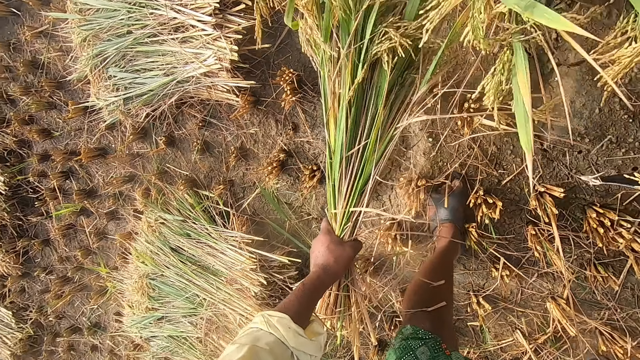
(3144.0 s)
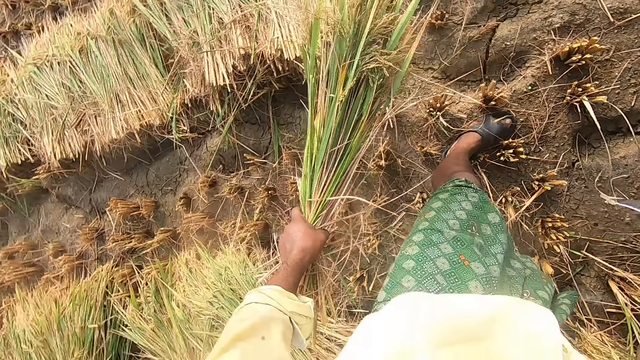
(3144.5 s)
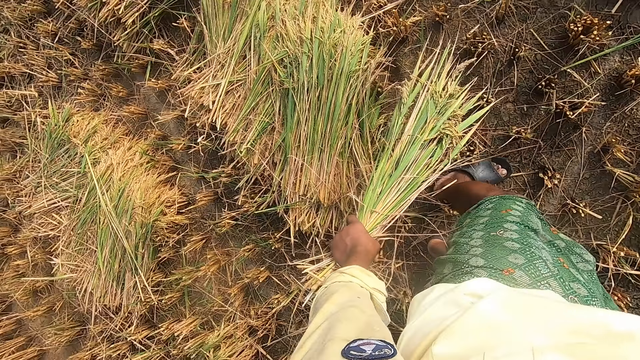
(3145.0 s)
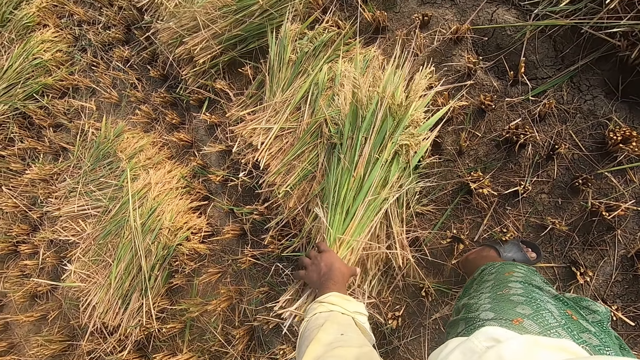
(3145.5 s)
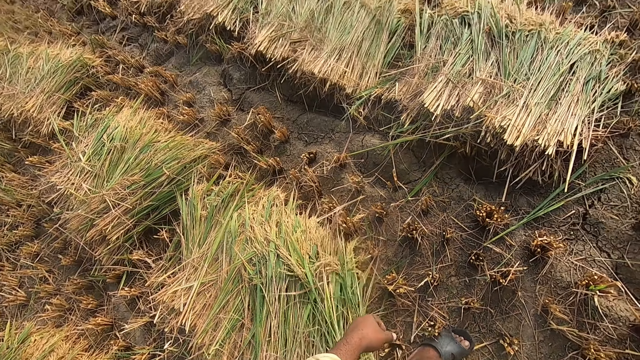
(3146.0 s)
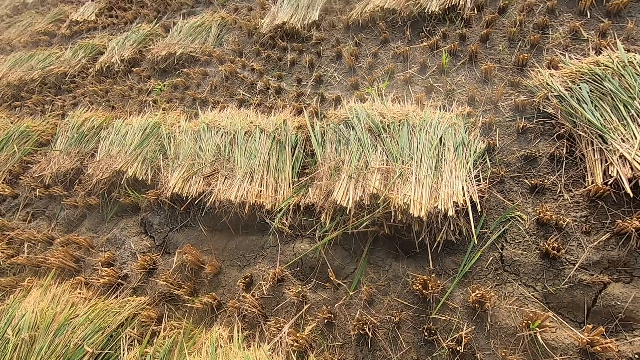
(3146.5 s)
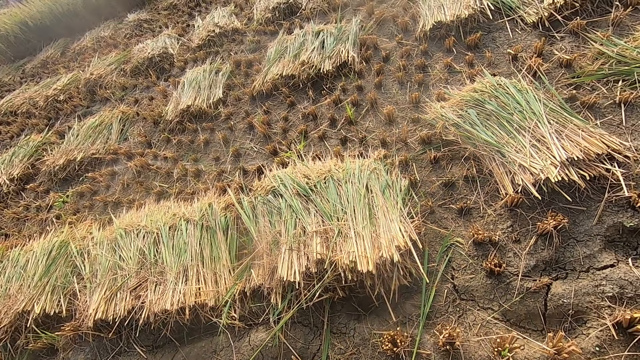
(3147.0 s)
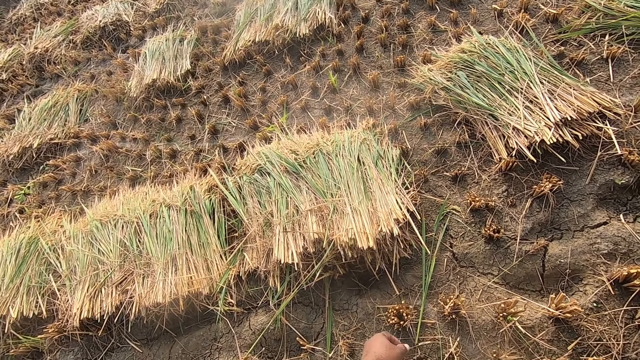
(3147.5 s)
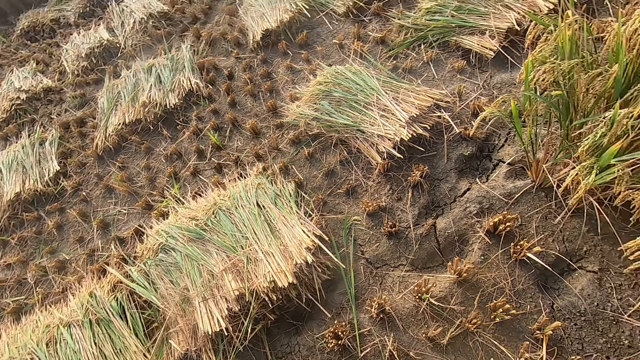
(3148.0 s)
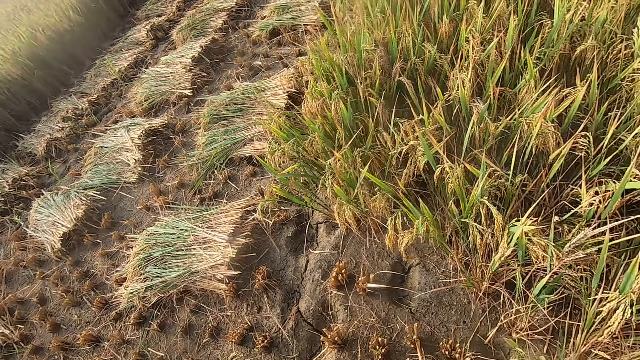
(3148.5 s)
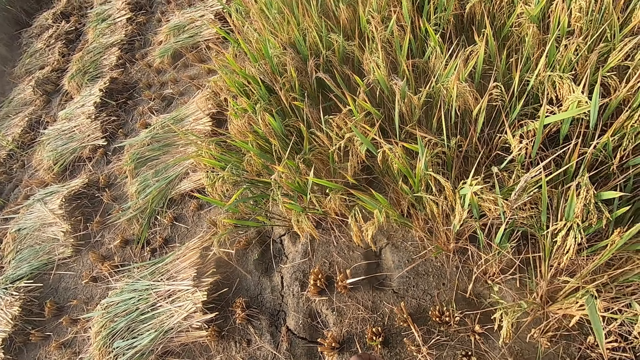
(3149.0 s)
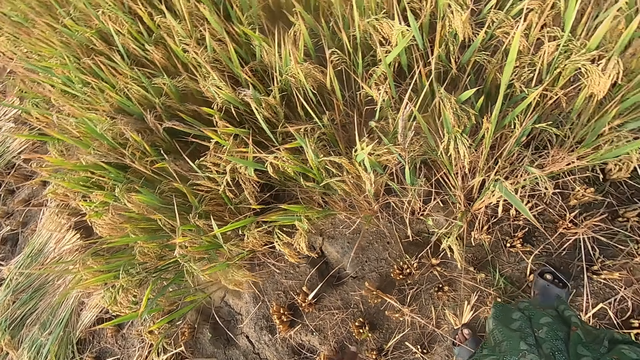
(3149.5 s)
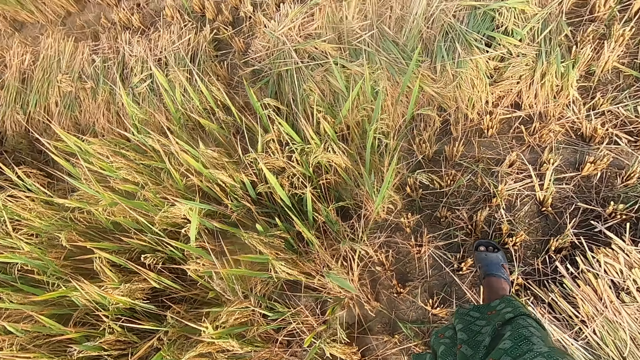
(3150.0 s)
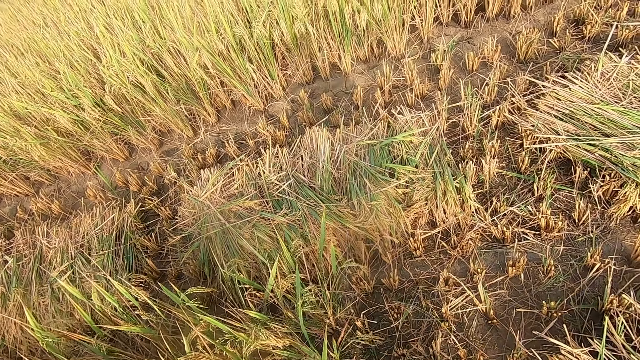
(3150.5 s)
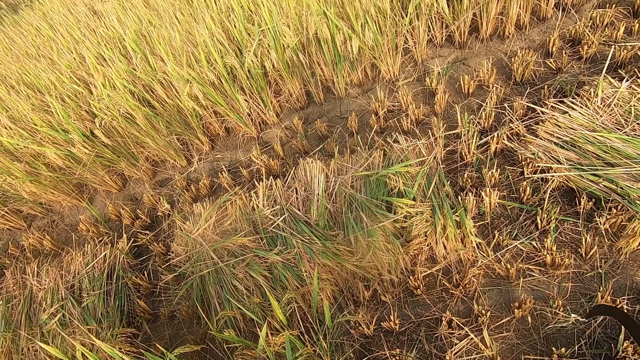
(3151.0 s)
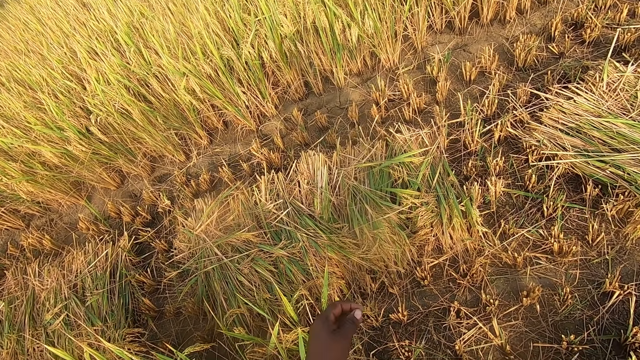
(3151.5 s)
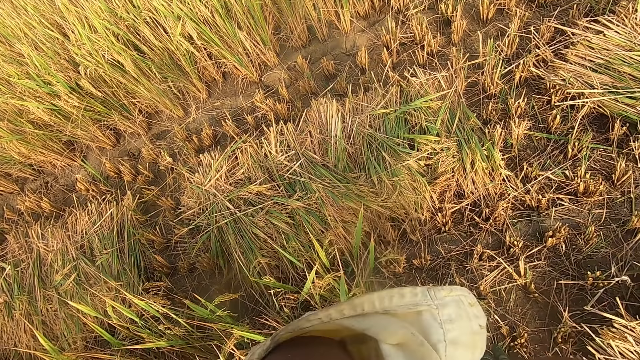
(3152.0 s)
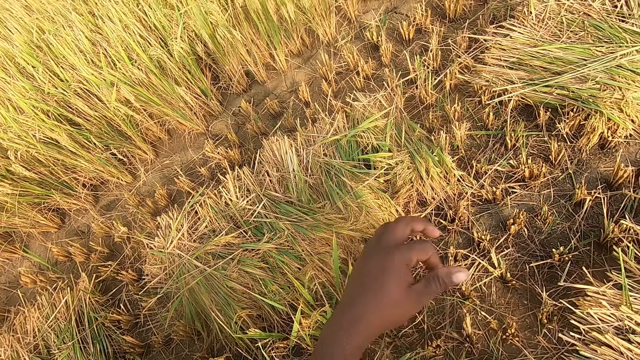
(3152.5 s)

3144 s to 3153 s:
The camera wearer throws the napier grass on the ground. They look around the farm.

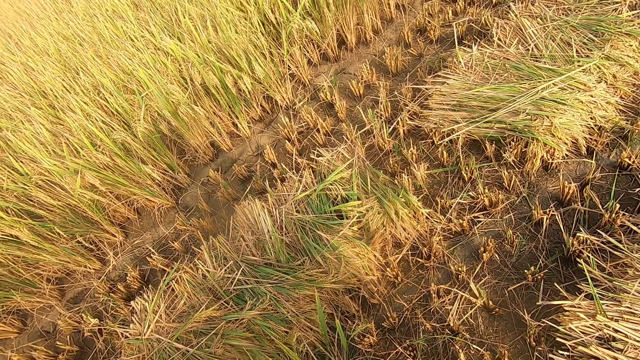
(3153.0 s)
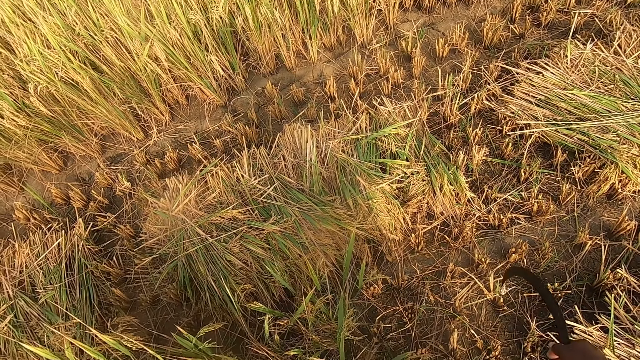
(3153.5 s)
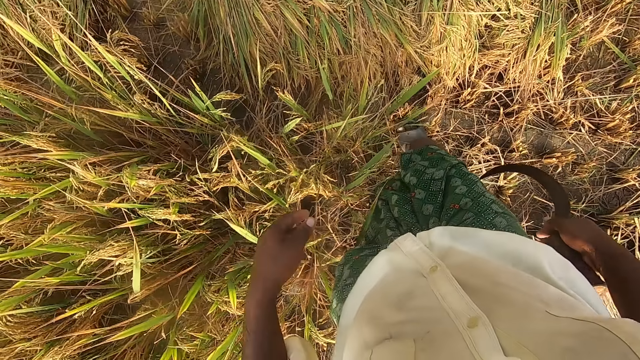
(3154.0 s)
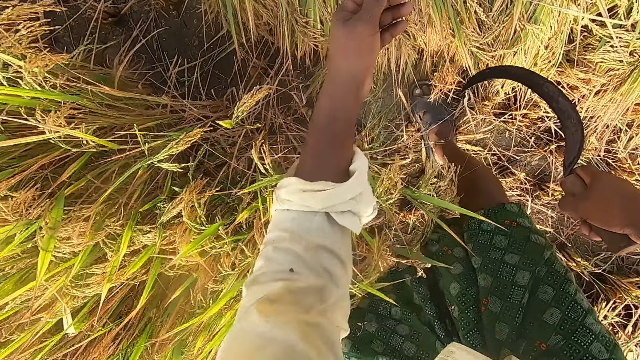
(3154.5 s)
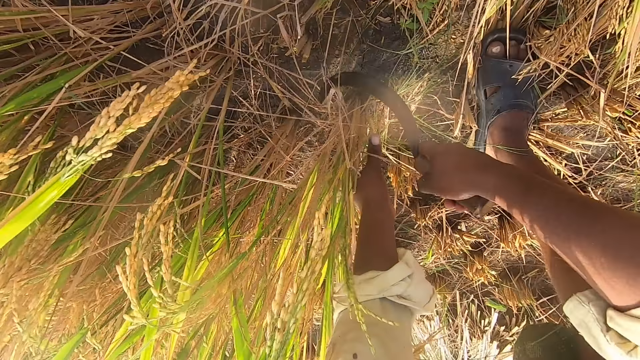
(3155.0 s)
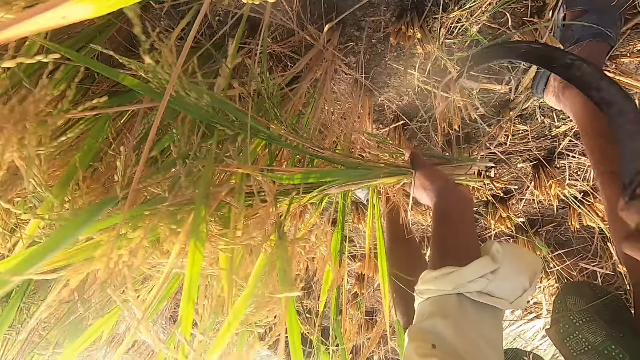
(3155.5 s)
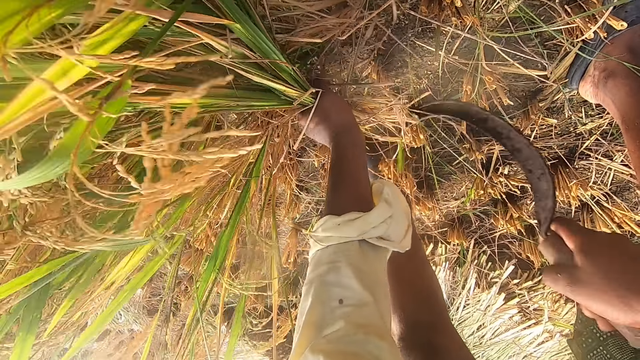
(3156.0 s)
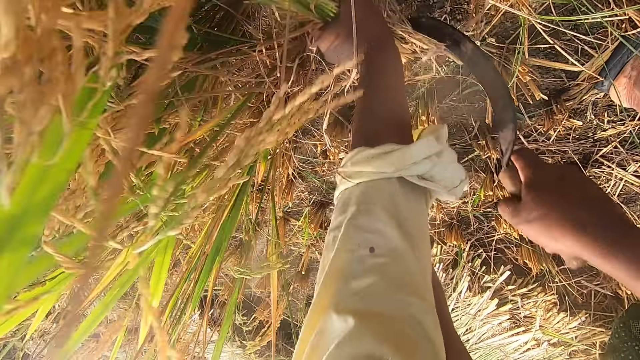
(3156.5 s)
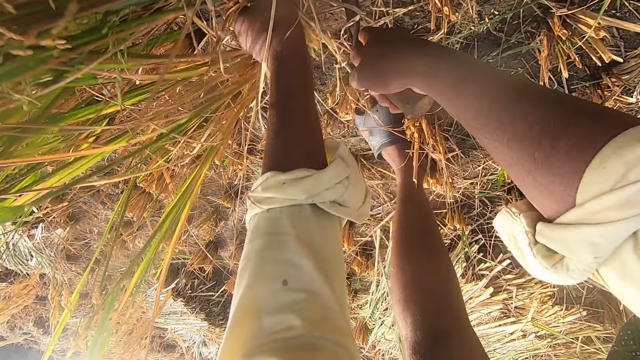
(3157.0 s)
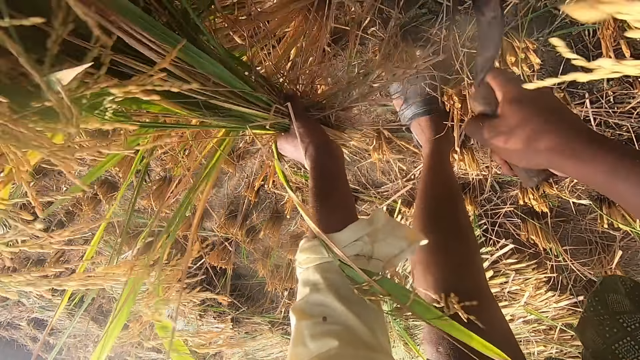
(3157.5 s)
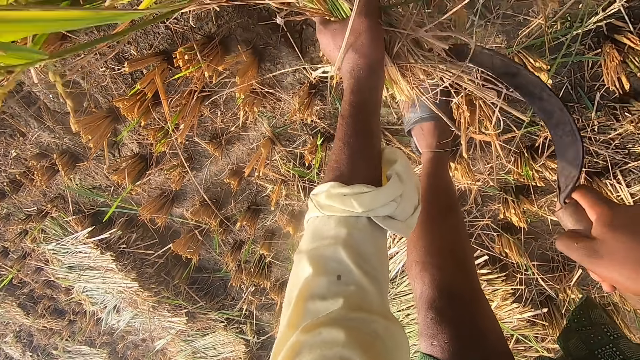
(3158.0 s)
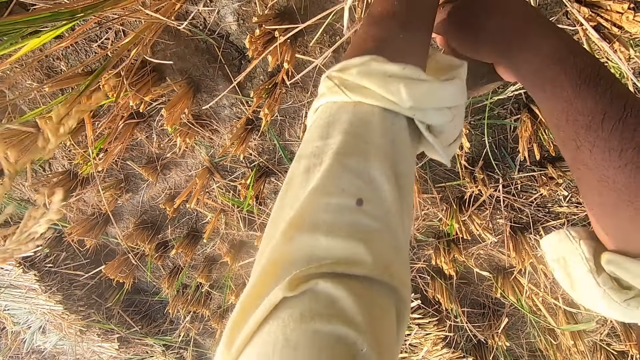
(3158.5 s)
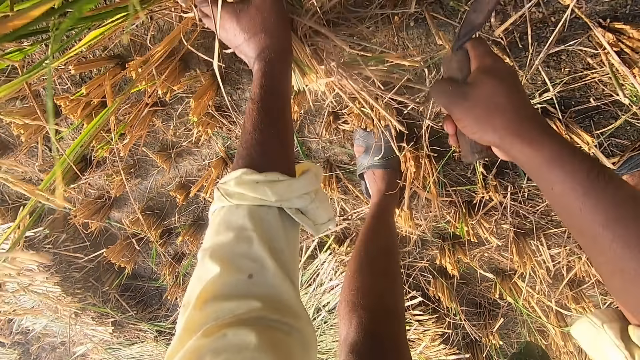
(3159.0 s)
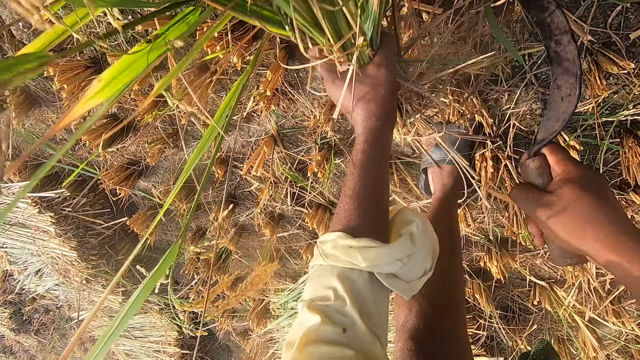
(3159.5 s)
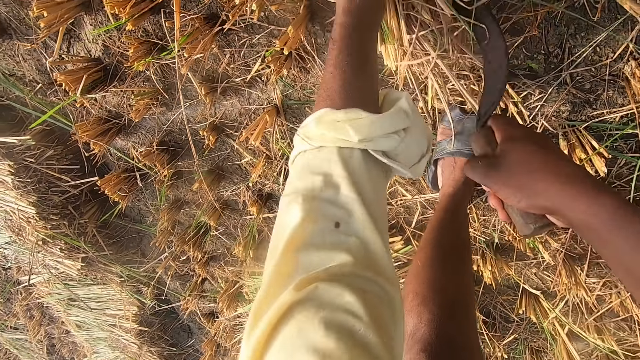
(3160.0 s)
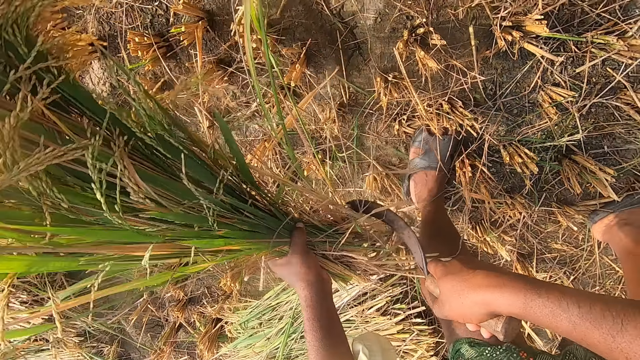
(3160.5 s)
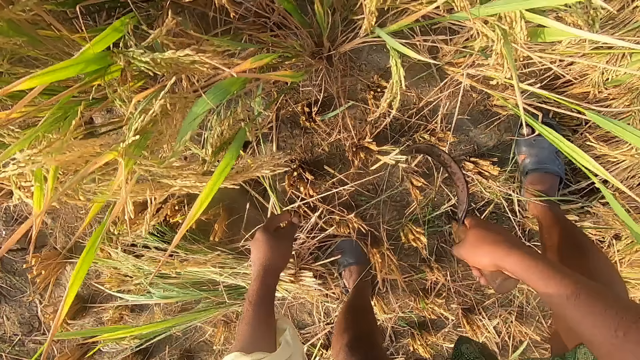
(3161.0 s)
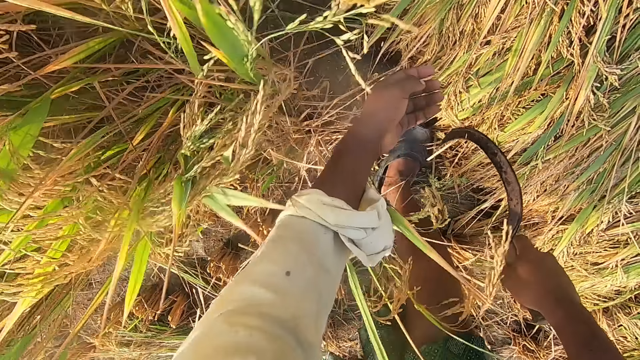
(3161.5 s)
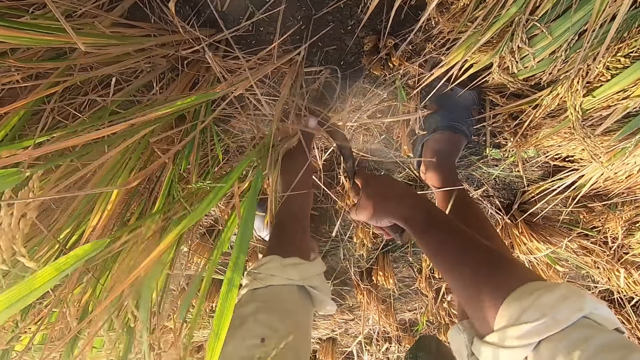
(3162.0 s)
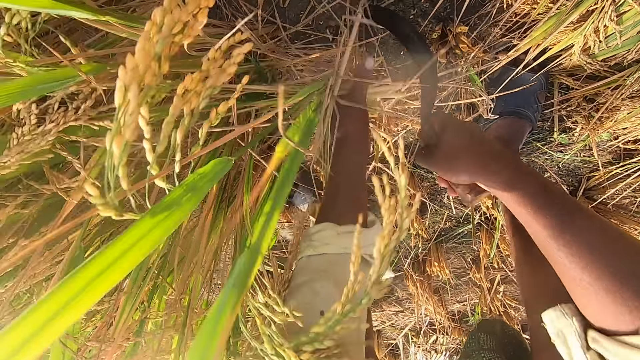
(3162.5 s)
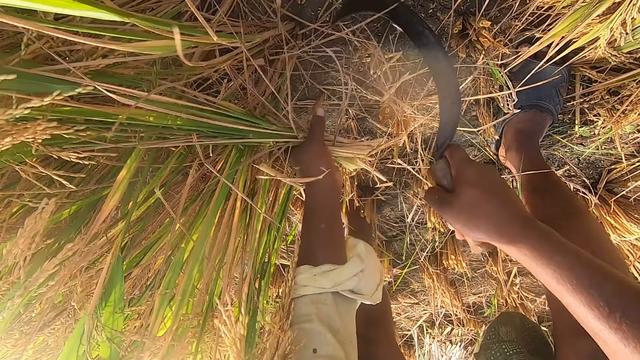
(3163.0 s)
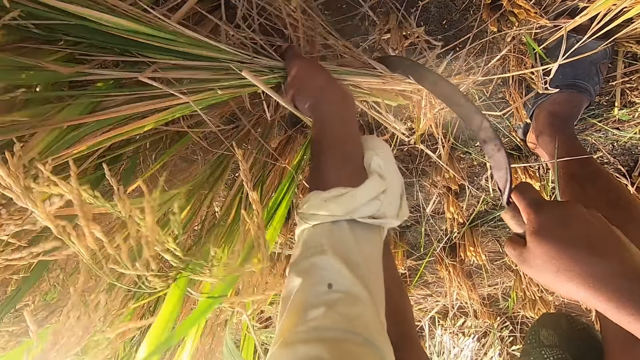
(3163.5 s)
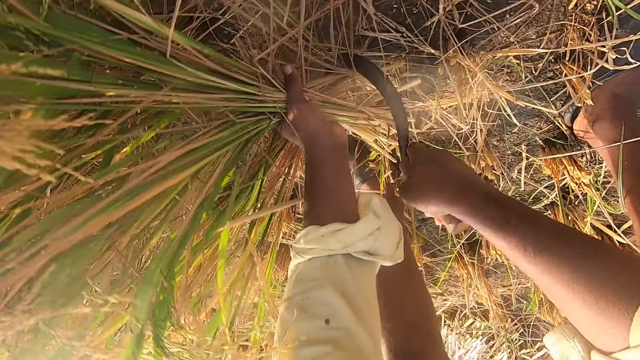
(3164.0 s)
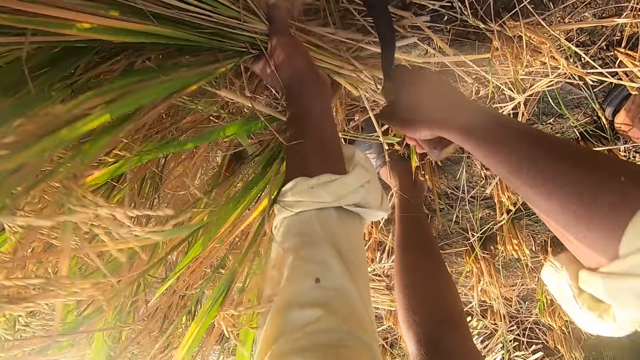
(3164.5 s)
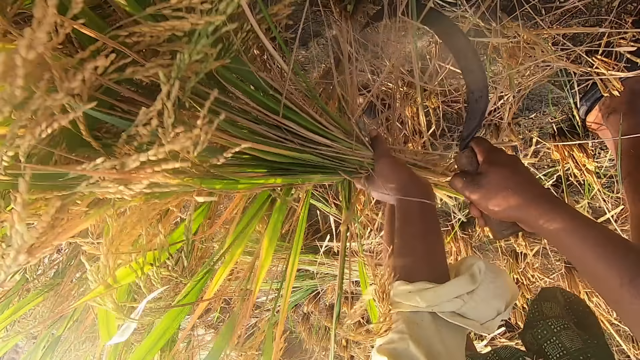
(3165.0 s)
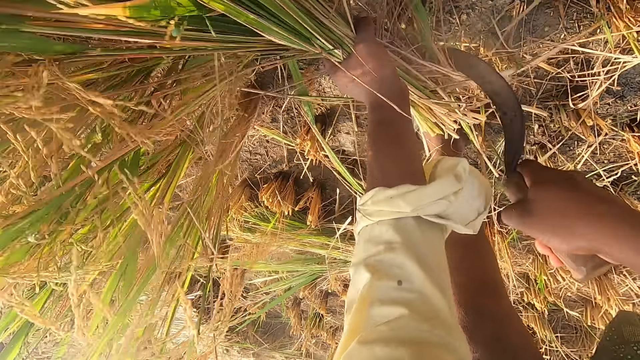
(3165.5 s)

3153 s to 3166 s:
The camera wearer cuts napier grass using a hand sickle tool. They throw the napier grass on the ground. They cut the napier grass using the hand sickle tool.
